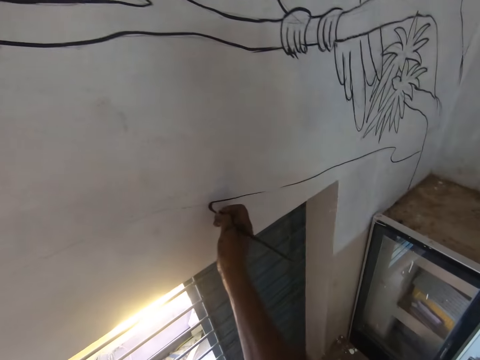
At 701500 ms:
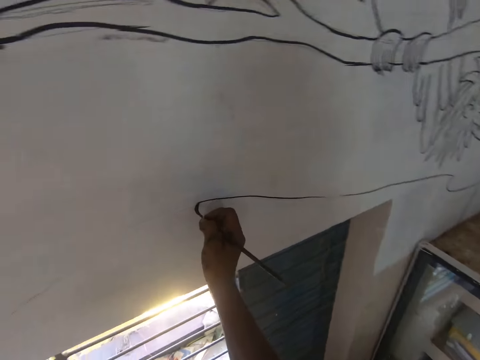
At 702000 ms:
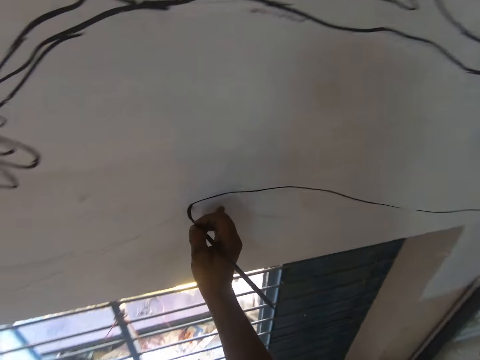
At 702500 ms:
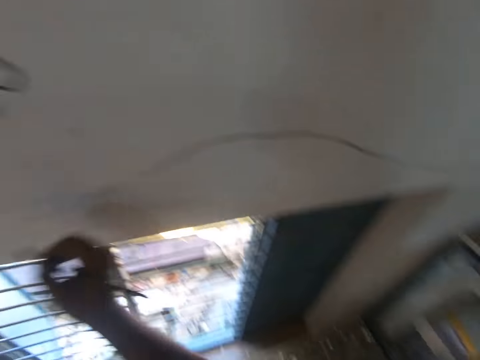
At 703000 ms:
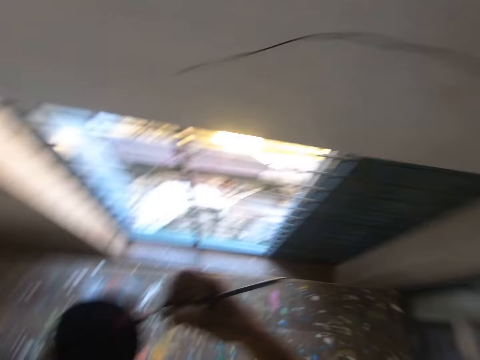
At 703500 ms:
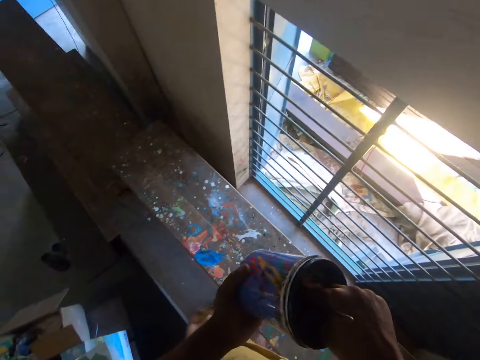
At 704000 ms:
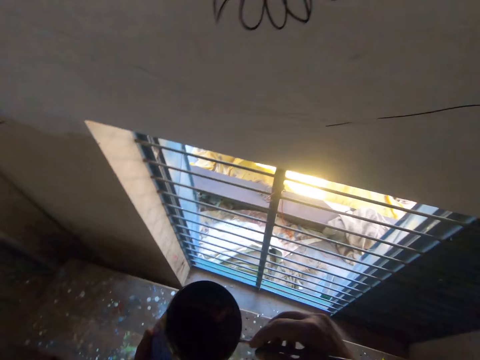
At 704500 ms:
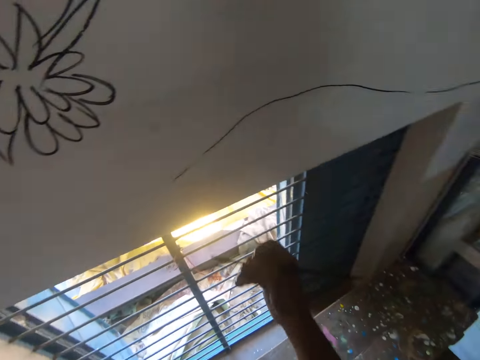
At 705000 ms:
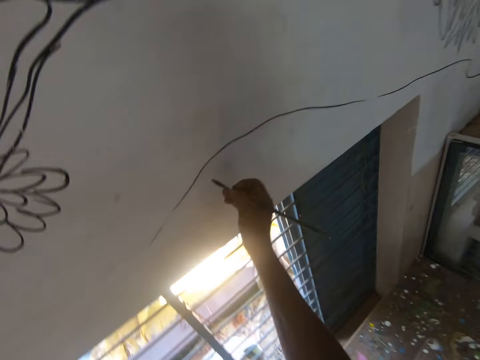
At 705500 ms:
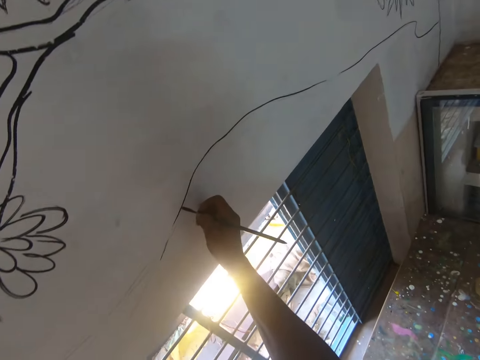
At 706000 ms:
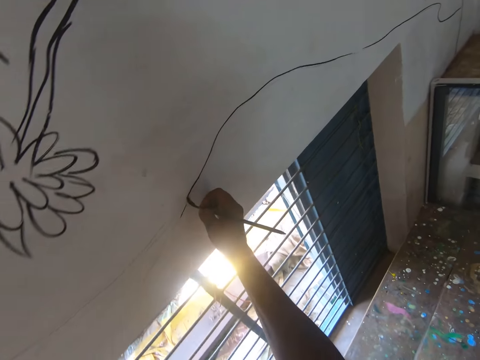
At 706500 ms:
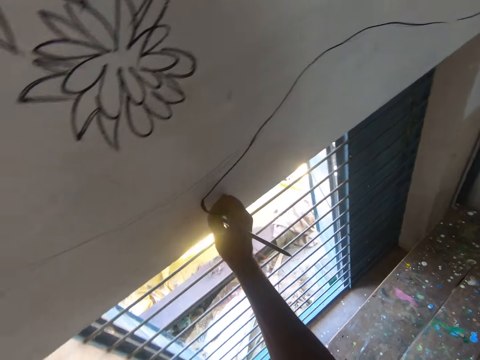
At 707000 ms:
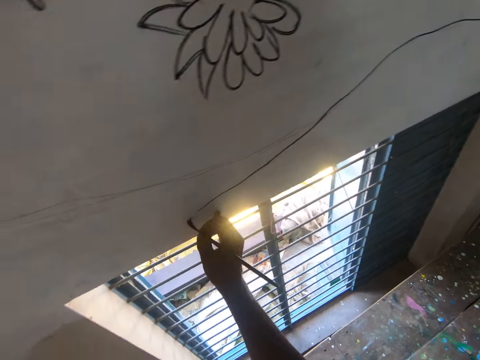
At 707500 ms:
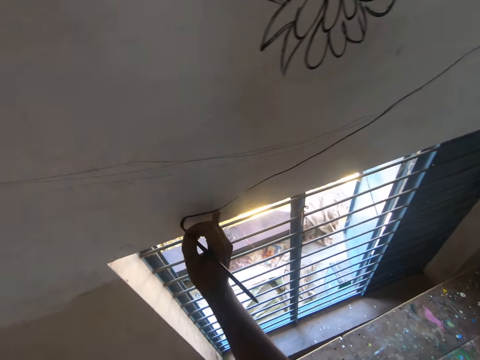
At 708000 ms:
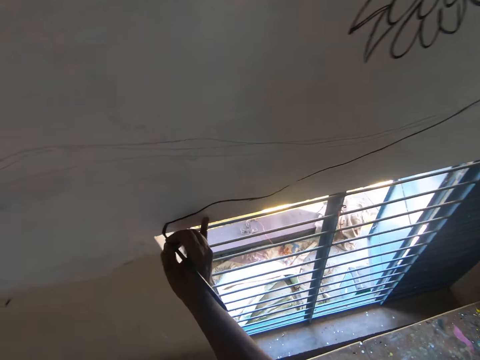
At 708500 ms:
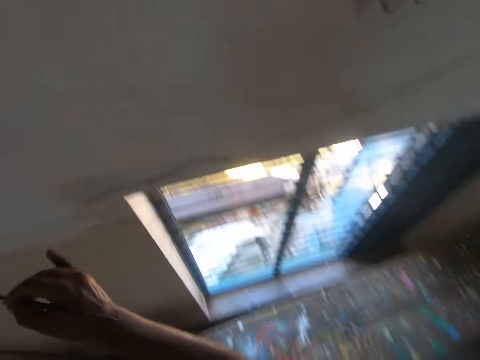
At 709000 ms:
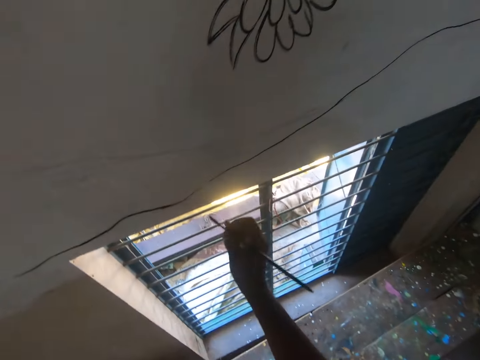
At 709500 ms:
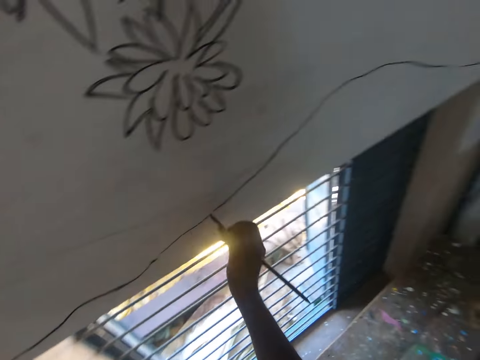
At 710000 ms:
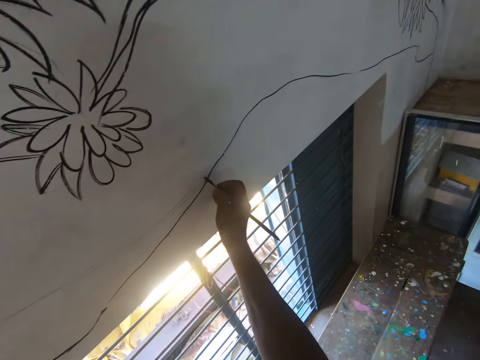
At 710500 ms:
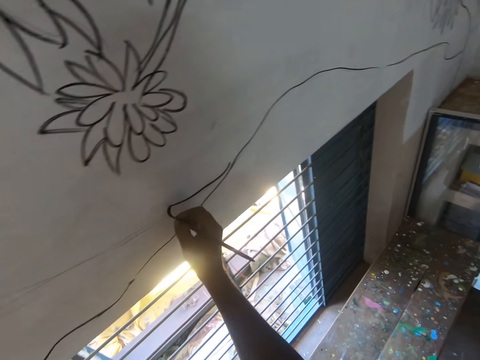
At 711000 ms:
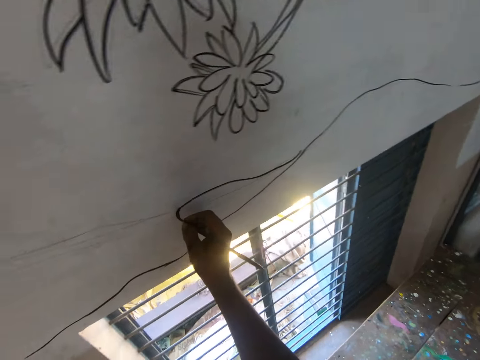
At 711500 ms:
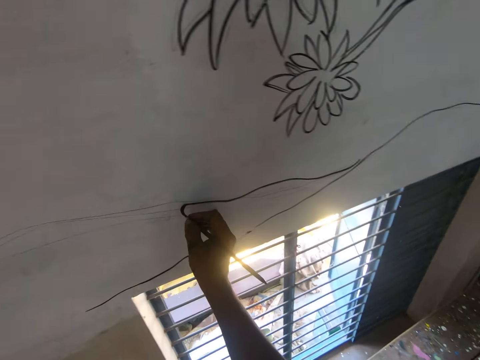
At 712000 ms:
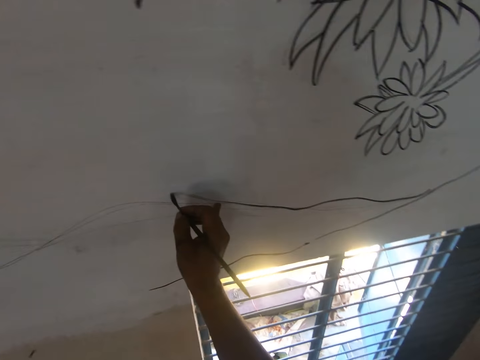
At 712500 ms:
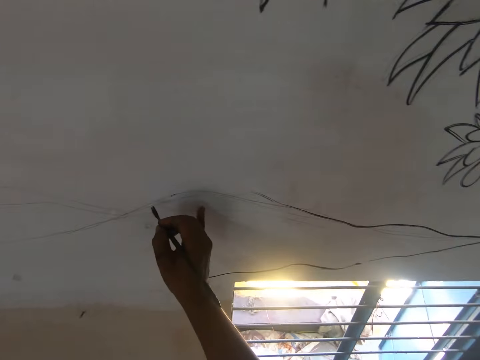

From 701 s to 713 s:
The camera wearer dips the paint brush in the paint. They draw an art with the paint brush.

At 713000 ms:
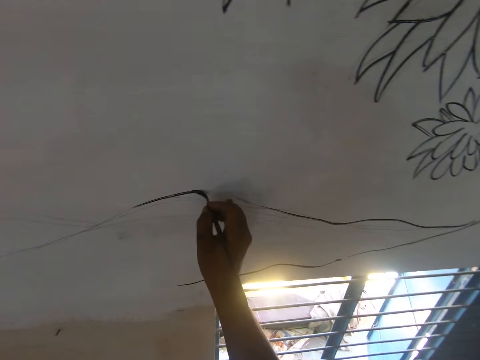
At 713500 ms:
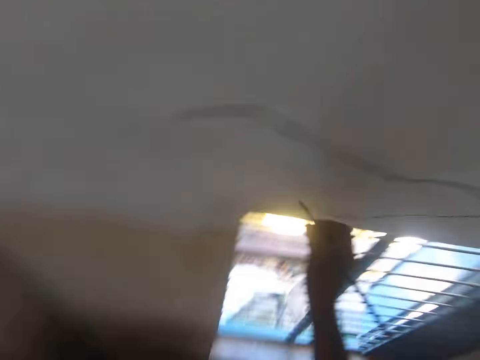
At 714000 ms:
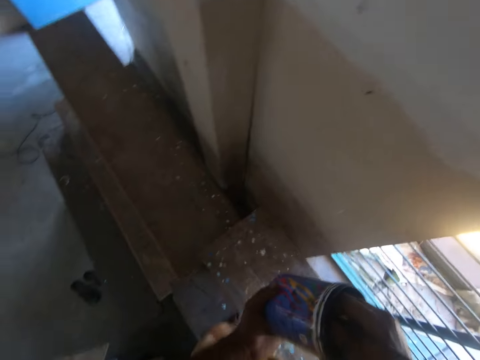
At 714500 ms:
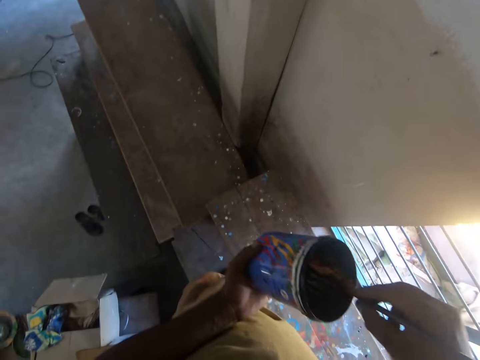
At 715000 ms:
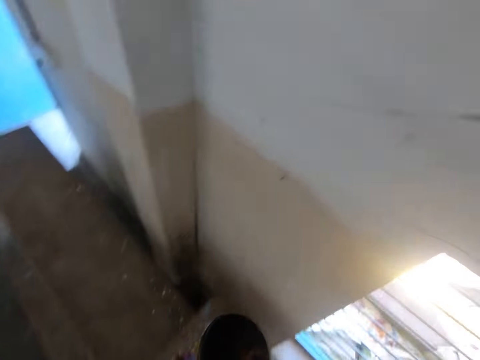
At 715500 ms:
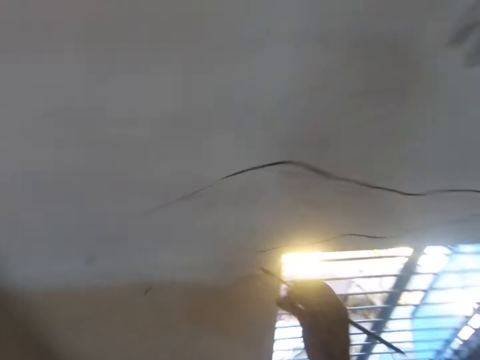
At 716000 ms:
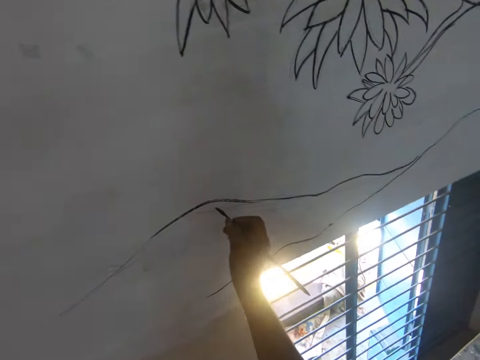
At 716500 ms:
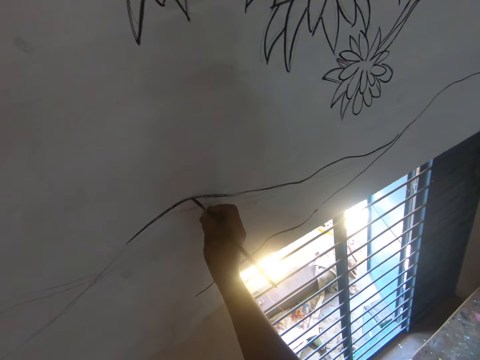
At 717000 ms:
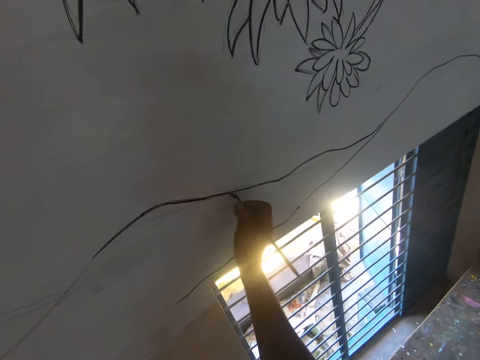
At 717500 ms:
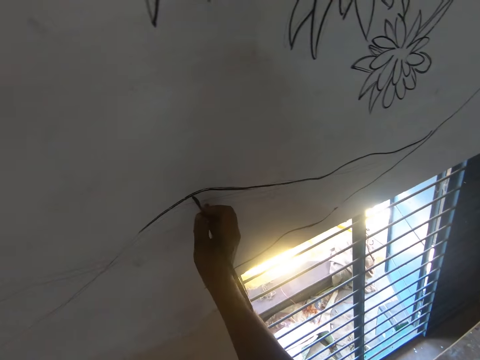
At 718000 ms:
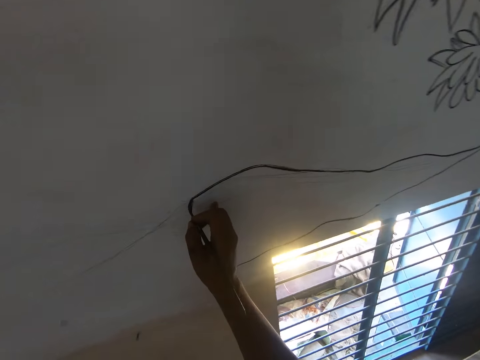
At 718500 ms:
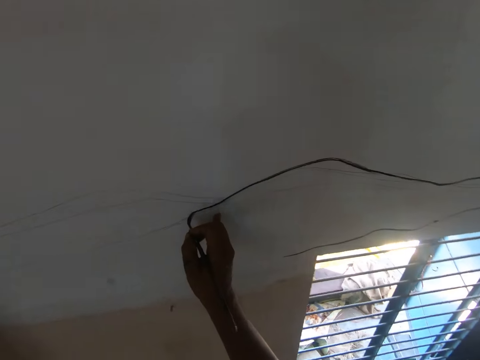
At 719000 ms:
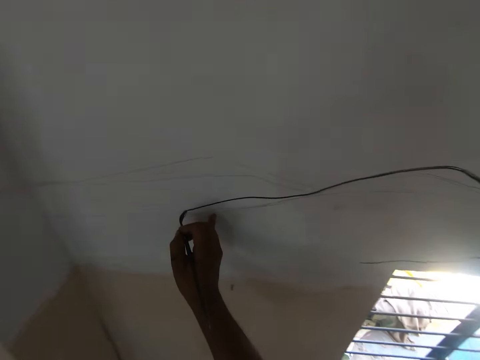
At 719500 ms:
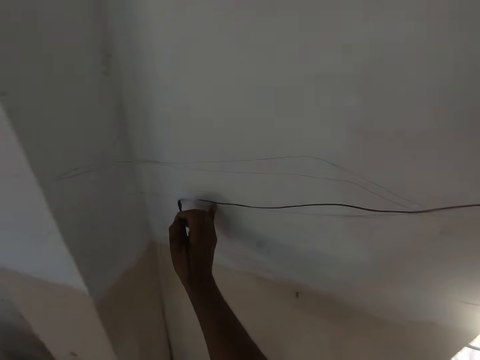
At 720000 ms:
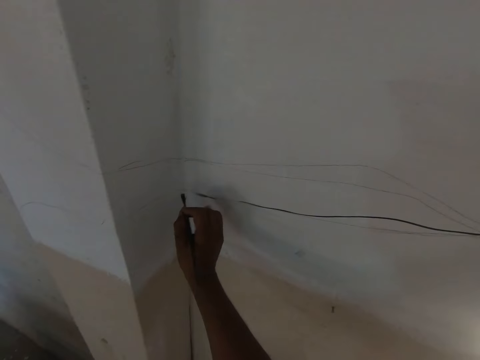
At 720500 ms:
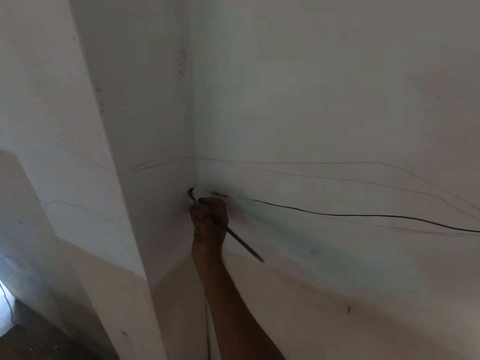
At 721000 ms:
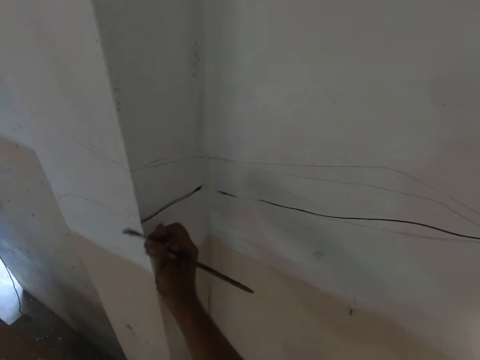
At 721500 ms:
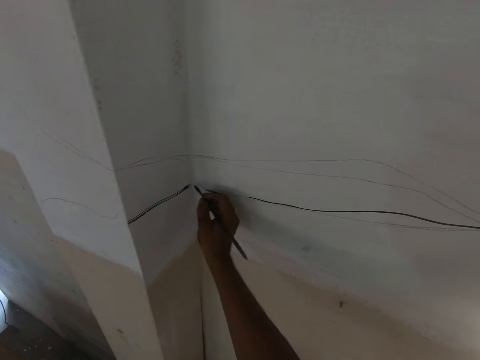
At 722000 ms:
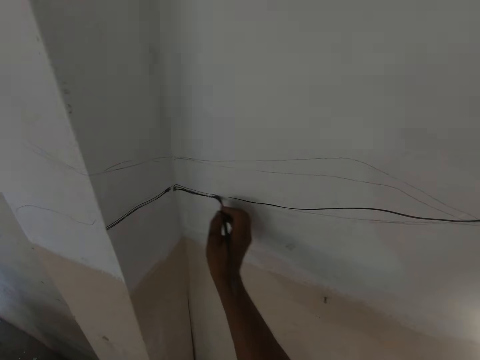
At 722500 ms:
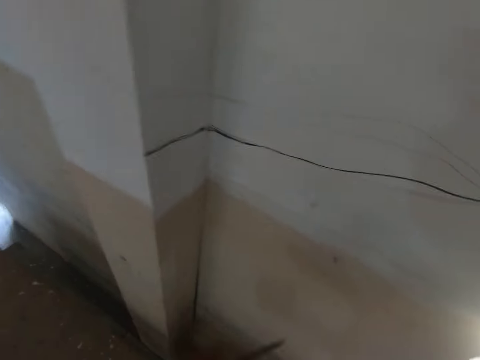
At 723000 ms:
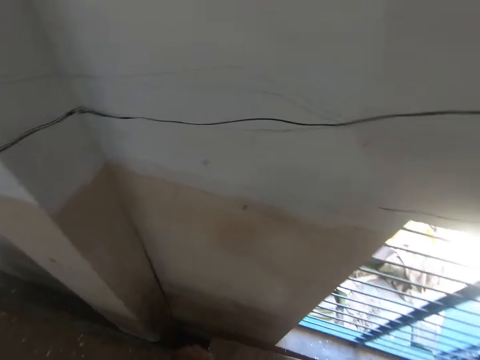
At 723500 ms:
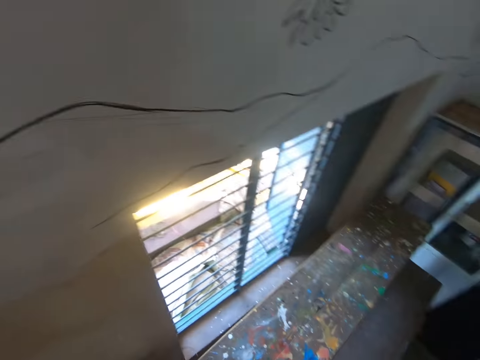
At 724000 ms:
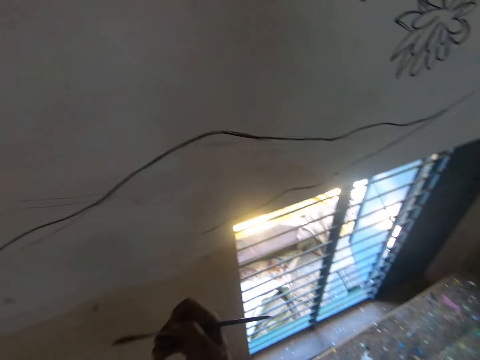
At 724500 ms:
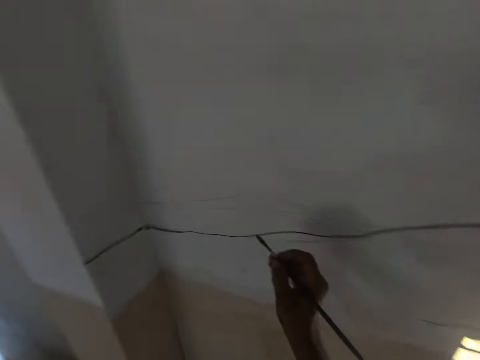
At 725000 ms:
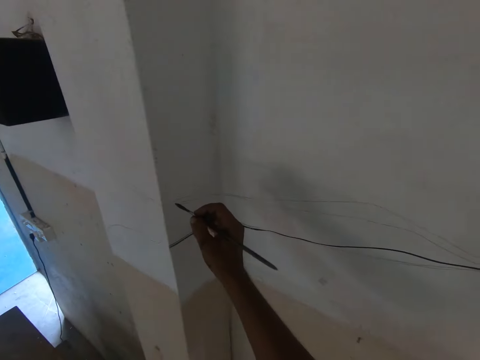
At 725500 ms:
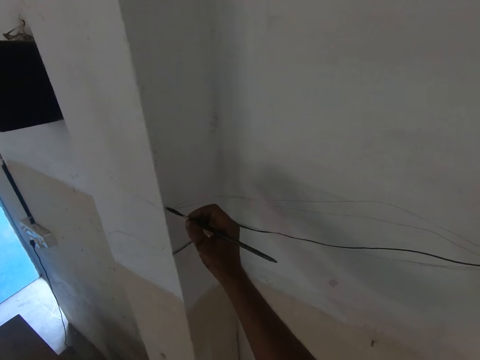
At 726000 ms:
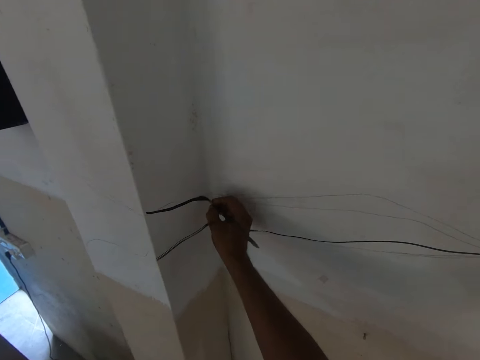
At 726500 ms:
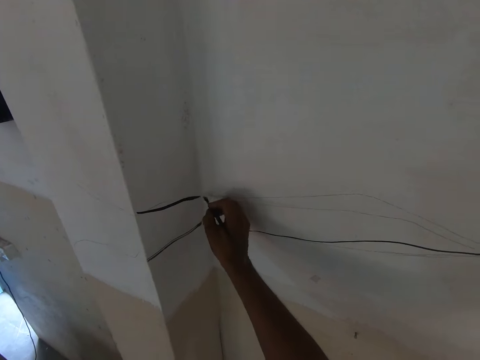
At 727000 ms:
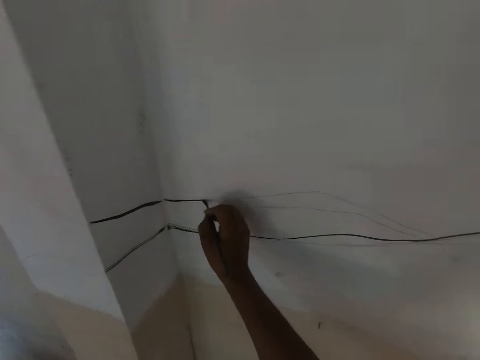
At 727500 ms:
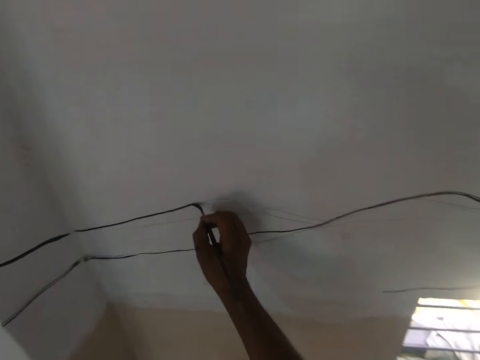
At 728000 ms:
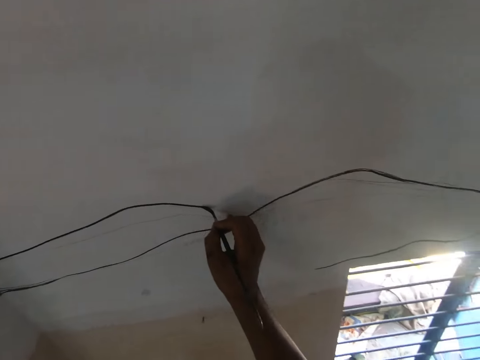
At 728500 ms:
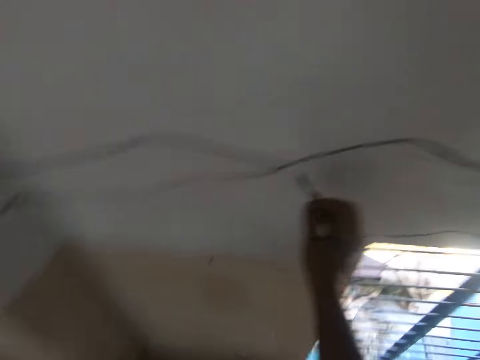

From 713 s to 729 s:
The camera wearer dips the paint brush in the paint. They draw an art with the paint brush. They dip the brush in the paint. They look around. They draw an art with the paint brush.
